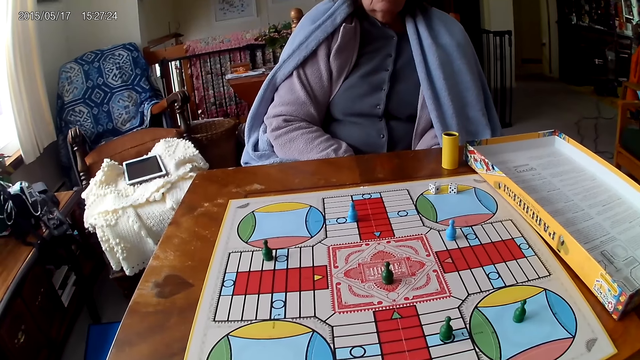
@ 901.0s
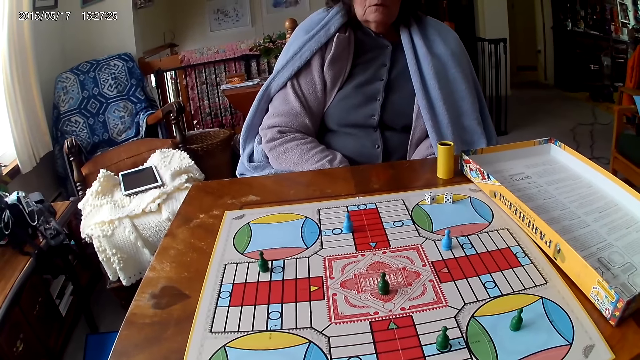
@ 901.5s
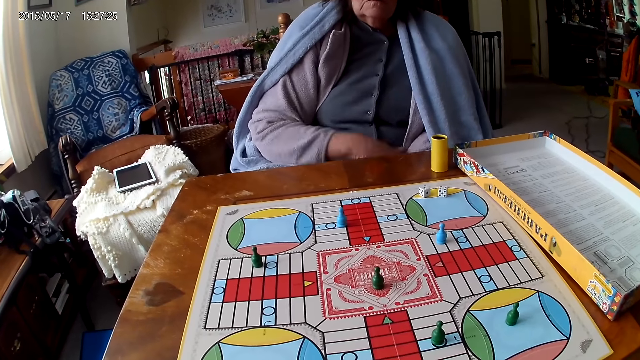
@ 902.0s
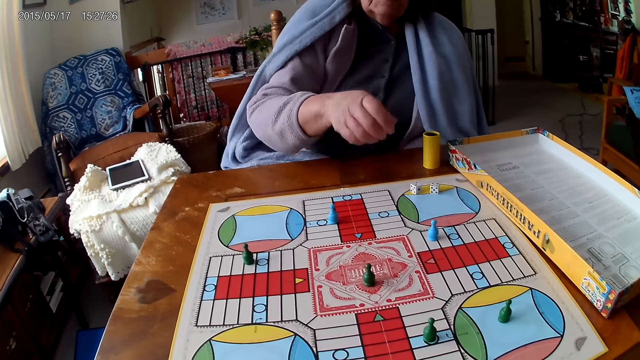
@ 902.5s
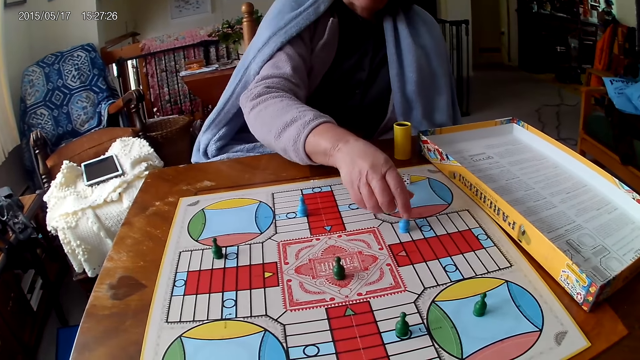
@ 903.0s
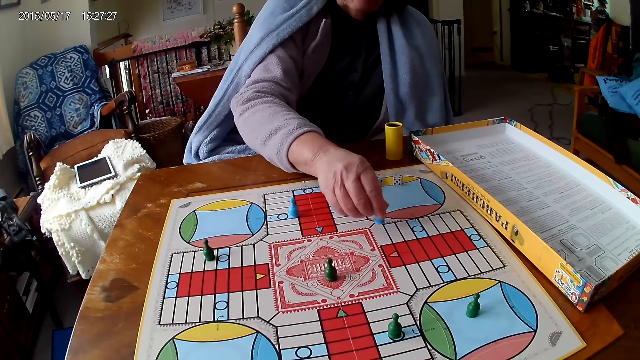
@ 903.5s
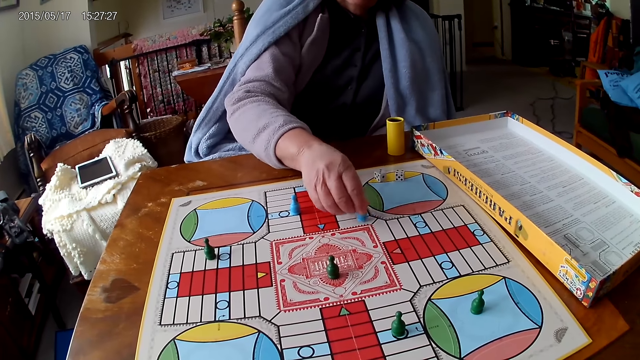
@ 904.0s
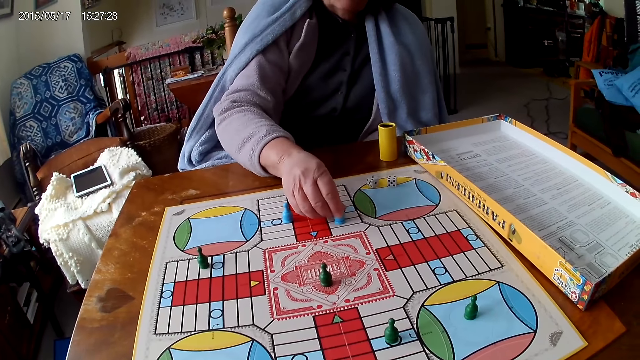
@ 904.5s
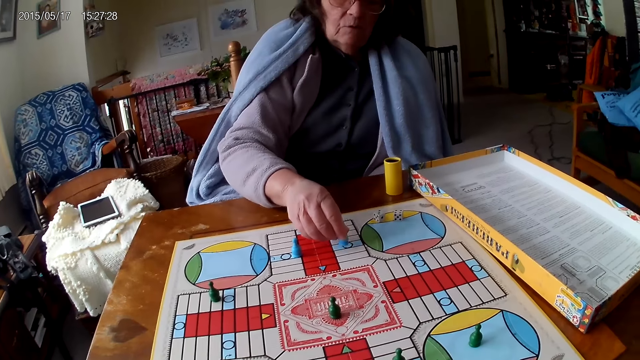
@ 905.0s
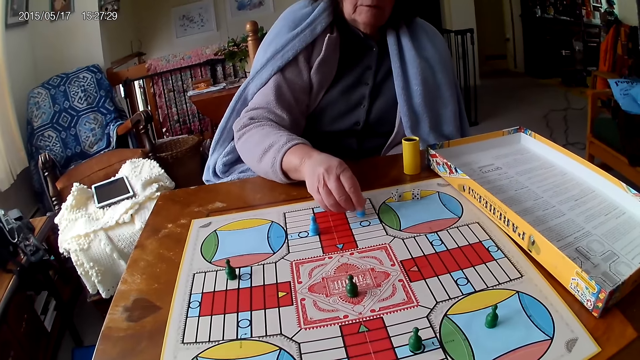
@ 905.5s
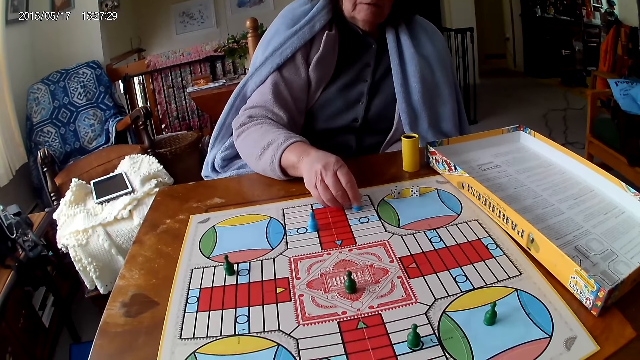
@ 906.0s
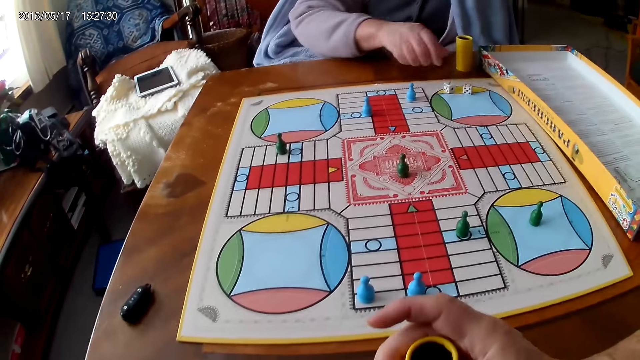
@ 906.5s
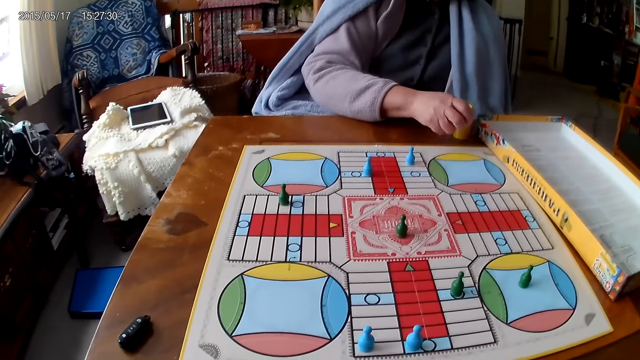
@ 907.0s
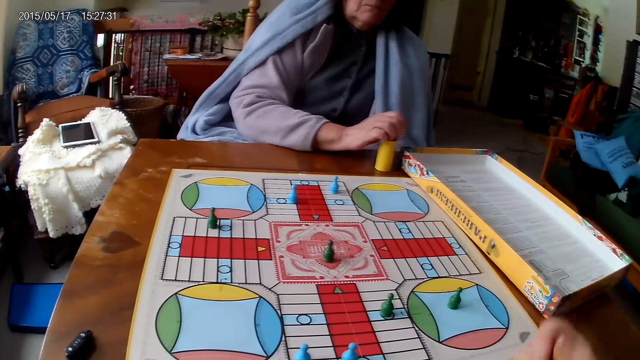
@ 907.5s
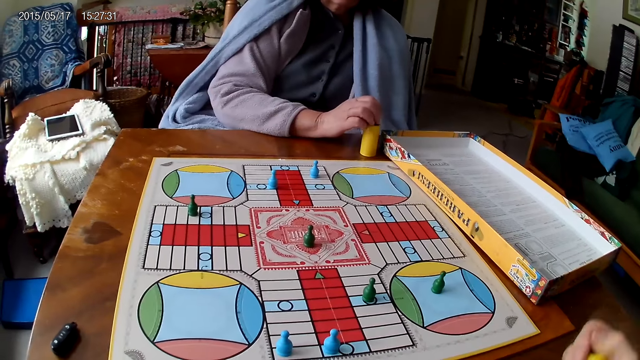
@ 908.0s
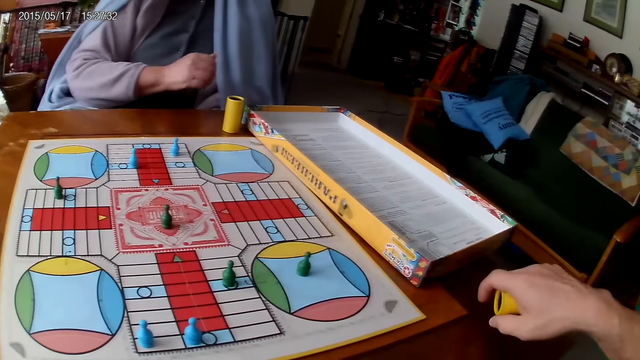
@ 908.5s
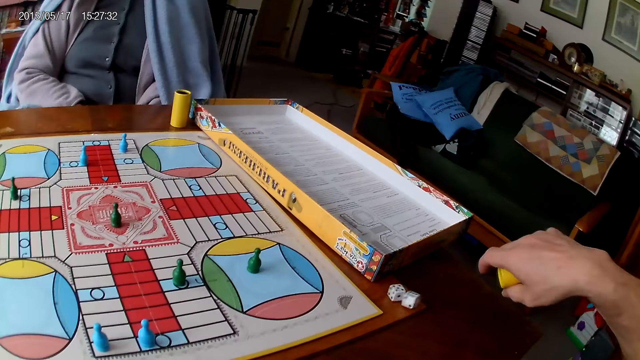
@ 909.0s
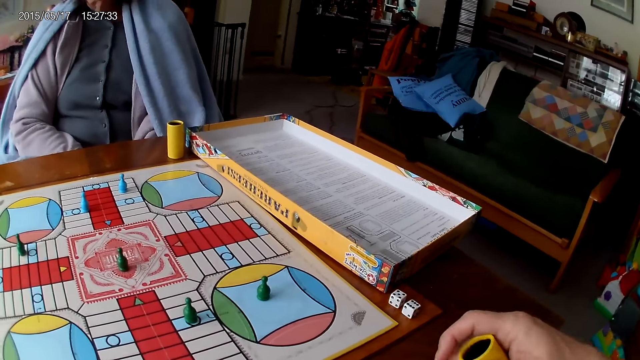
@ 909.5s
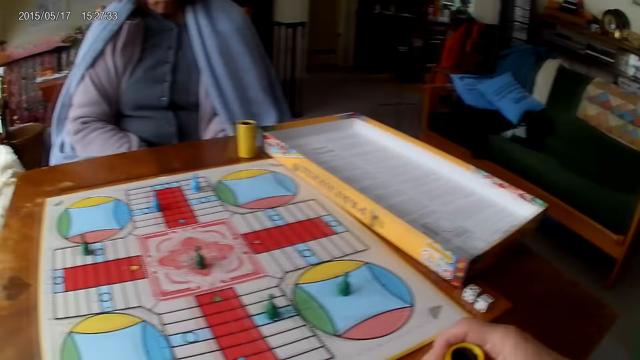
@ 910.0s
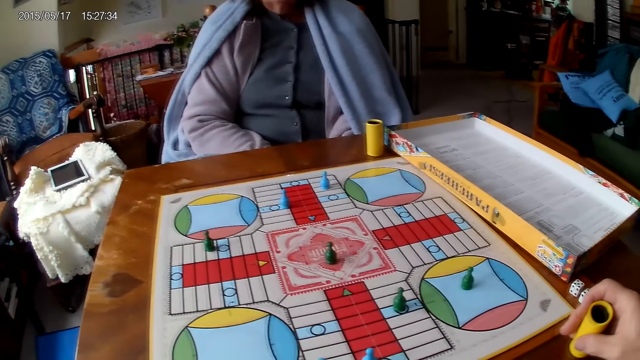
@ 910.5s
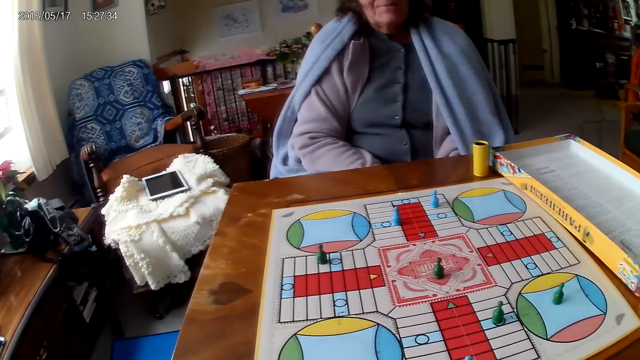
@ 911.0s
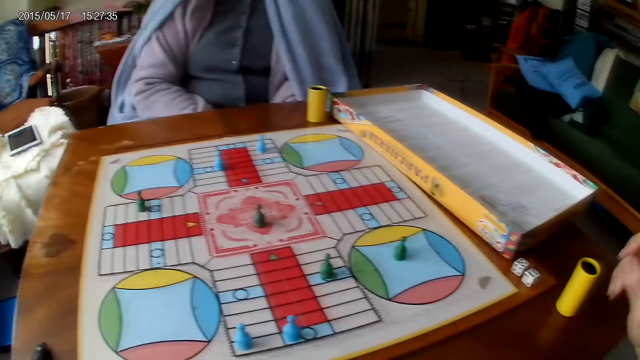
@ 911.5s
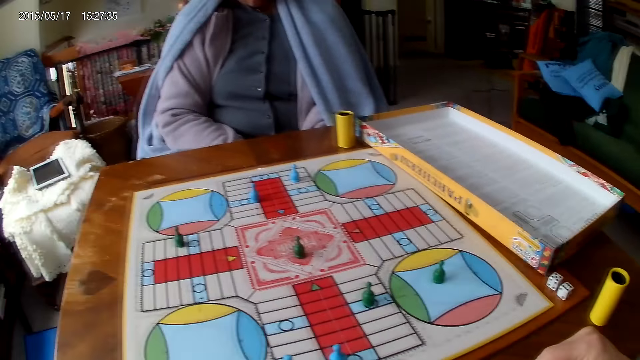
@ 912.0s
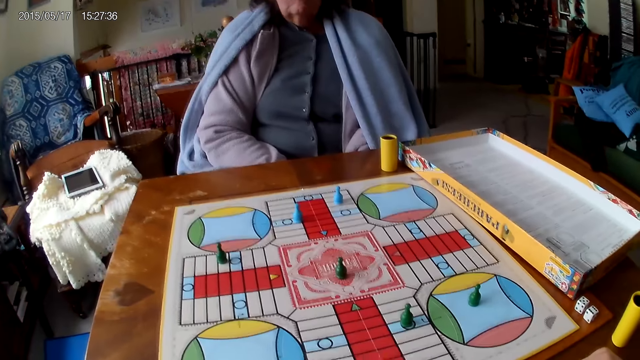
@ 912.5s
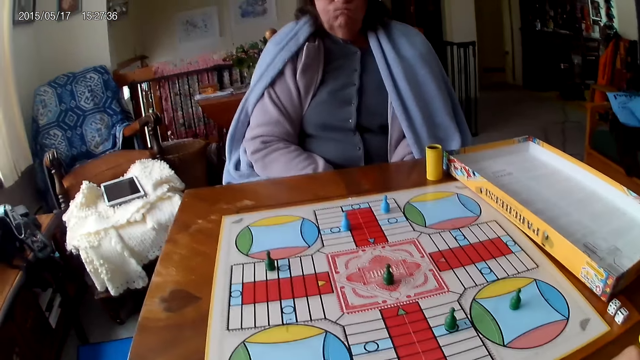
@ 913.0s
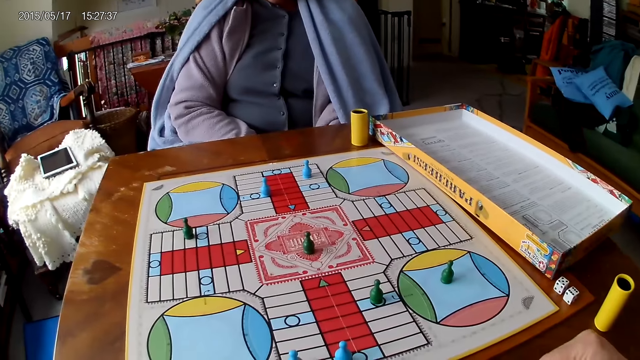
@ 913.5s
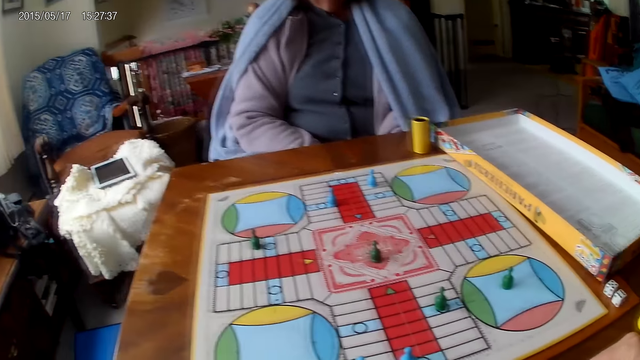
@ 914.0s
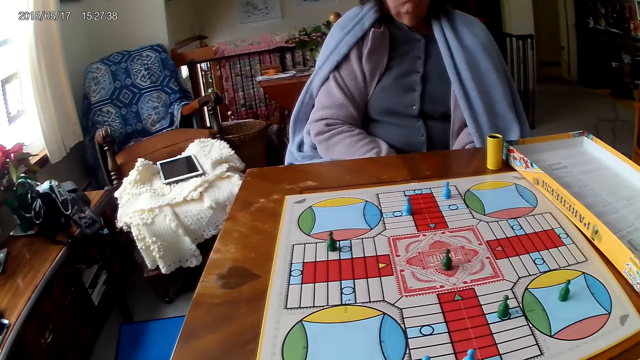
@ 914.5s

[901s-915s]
A woman picks the dice. The woman moves a piece on the Ludo board with her right hand. The woman picks her dice from the Ludo board with her right hand. The woman drops the dice into her container. The camera wearer shakes his container with his right hand. He drops the dice in his container on the Ludo board. He drops his container on the table with his right hand.

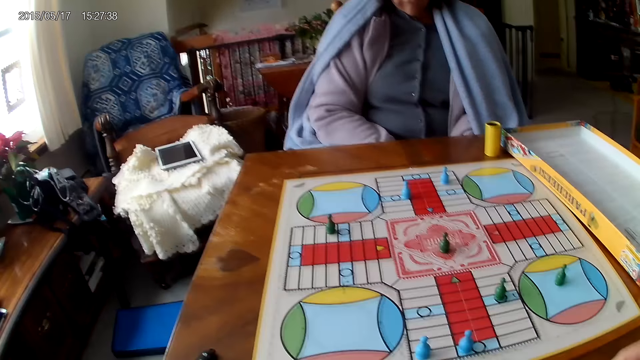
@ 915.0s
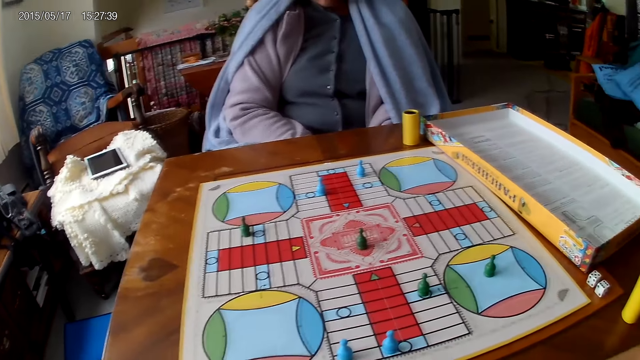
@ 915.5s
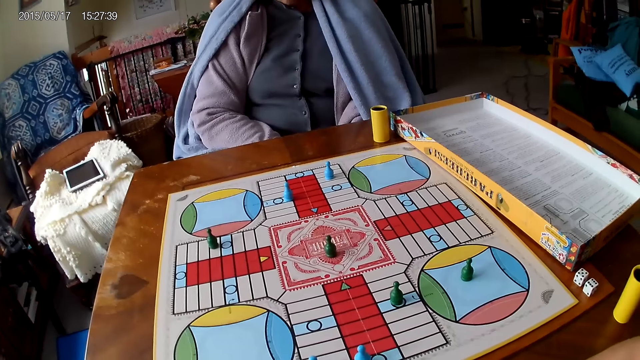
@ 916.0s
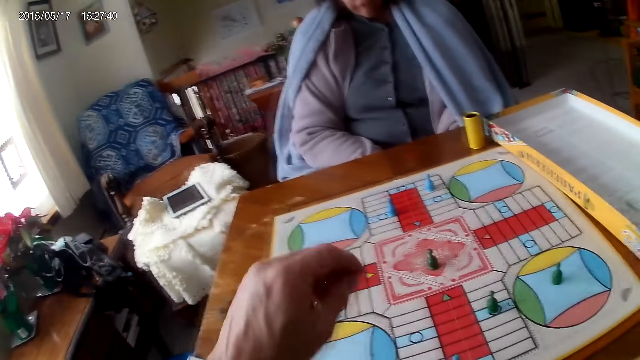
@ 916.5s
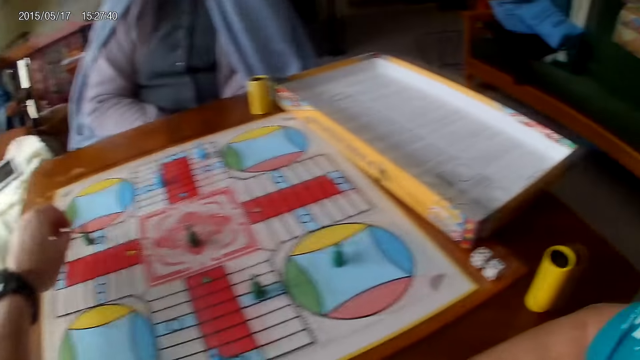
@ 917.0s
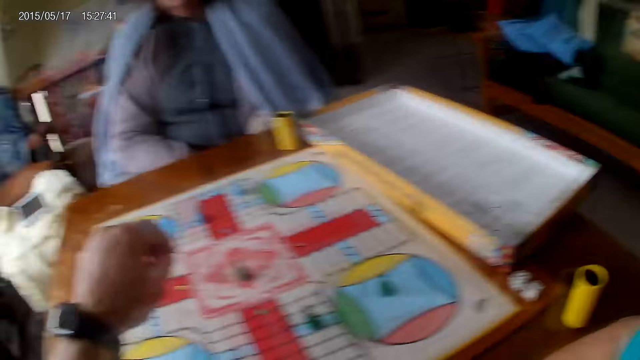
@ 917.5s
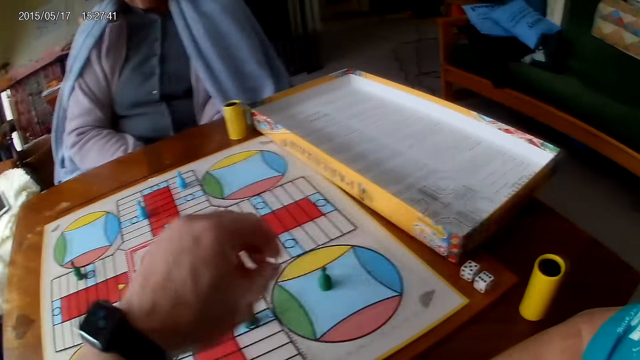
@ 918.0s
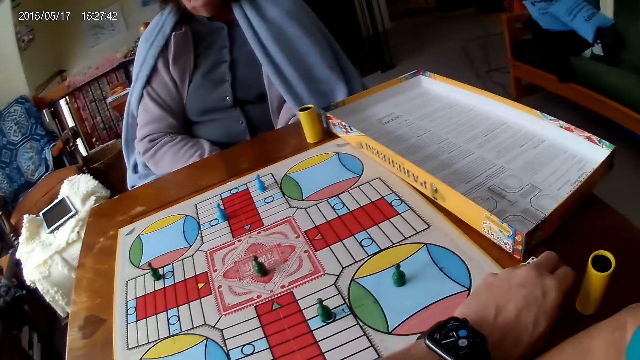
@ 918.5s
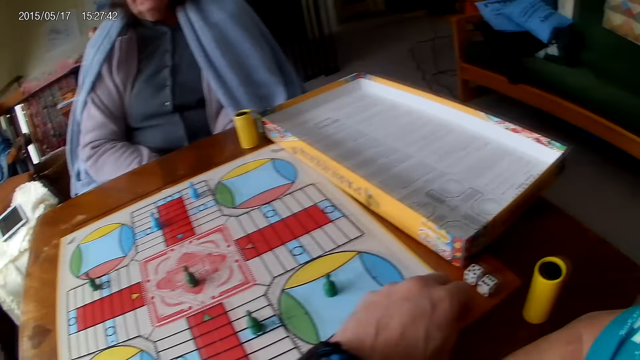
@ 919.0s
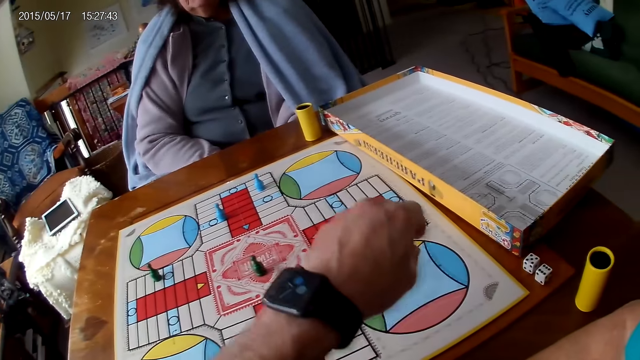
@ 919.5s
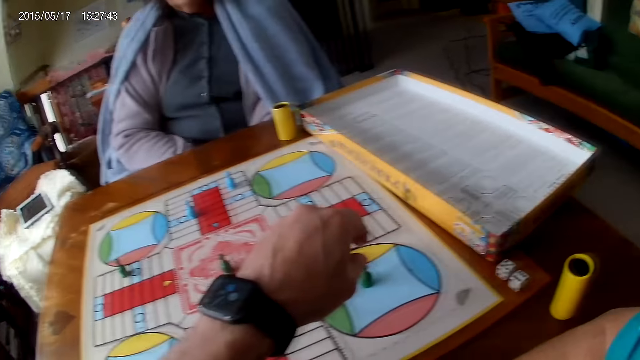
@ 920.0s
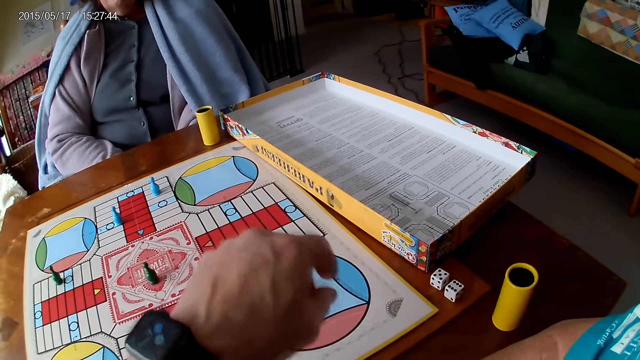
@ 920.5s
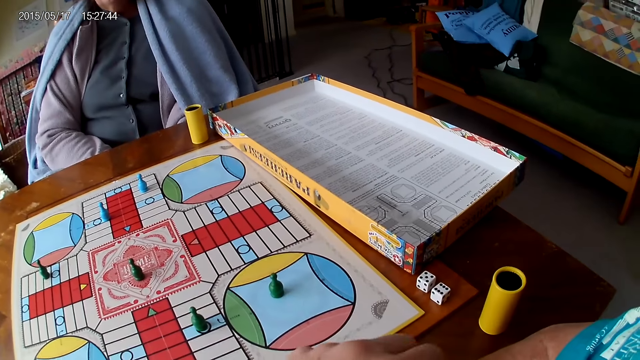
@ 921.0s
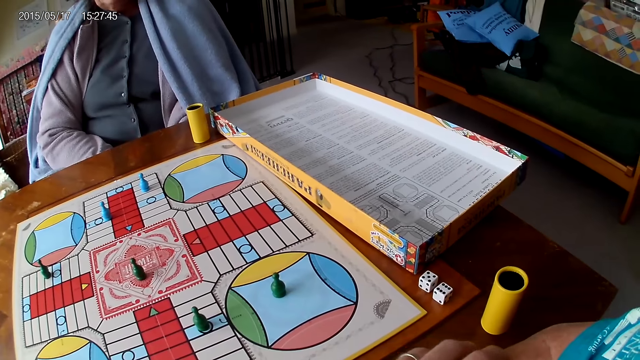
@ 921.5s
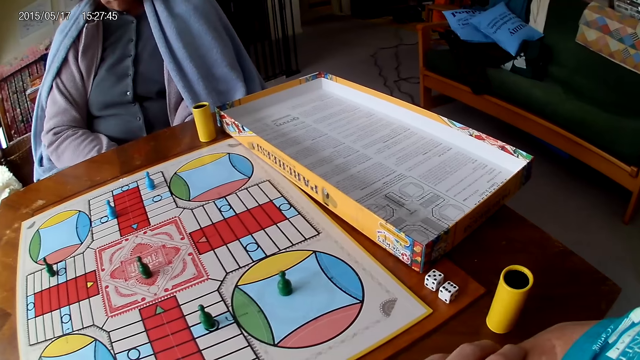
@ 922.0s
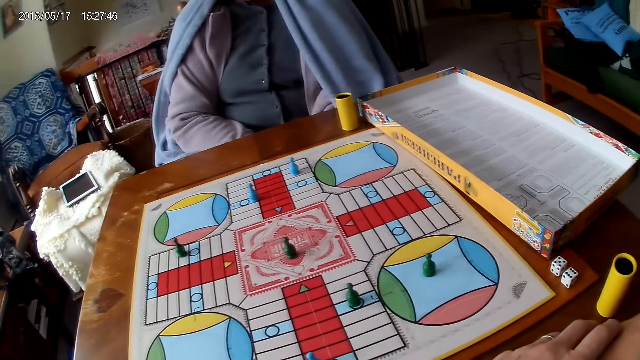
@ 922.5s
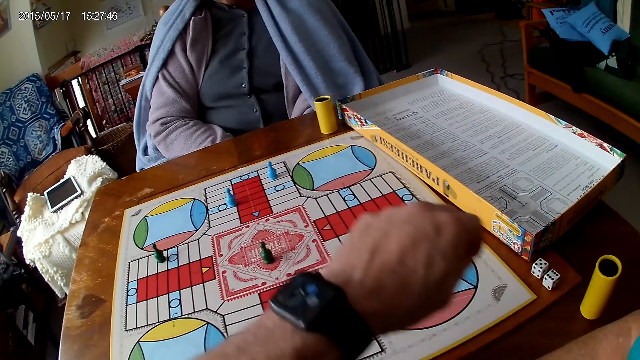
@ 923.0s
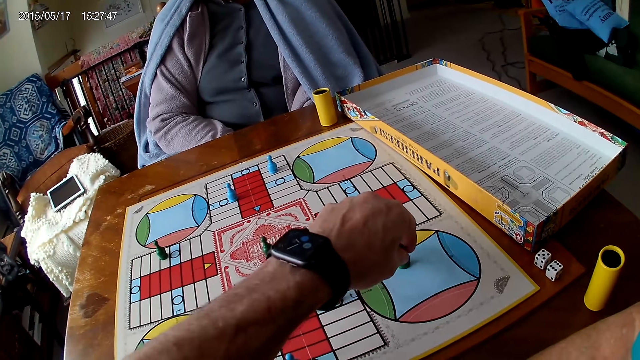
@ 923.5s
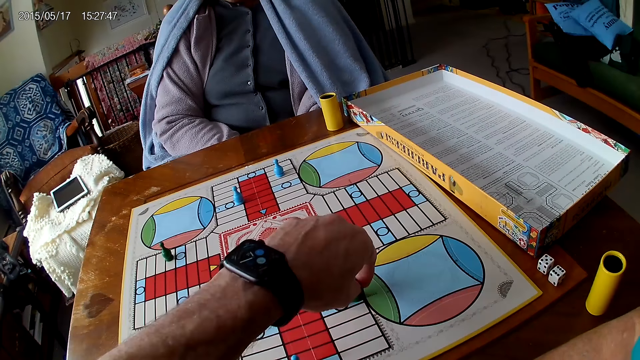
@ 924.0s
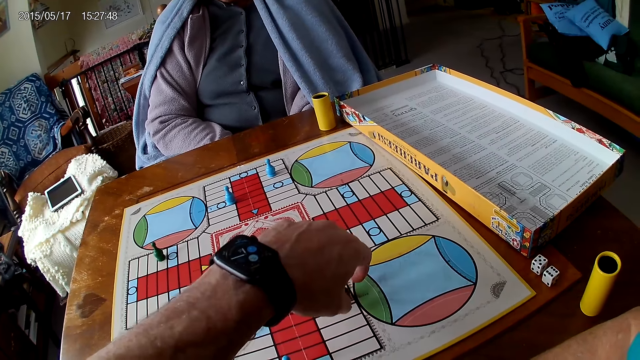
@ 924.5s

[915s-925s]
The camera wearer picks the dice. He moves the hands. He moves a piece on the Ludo board with his right hand.
